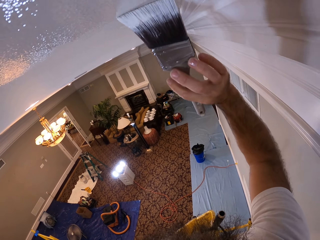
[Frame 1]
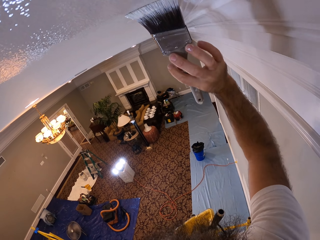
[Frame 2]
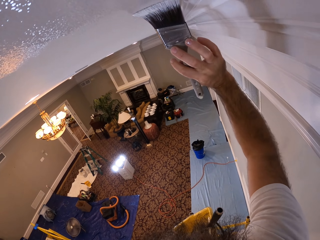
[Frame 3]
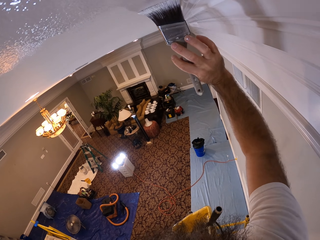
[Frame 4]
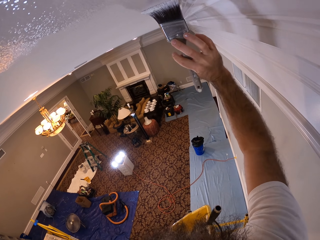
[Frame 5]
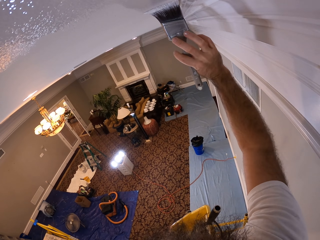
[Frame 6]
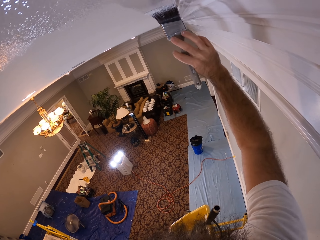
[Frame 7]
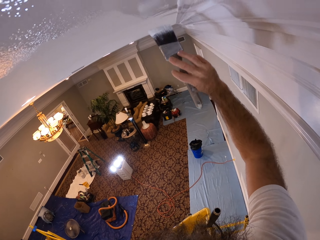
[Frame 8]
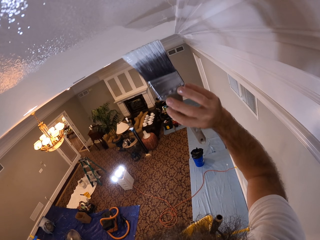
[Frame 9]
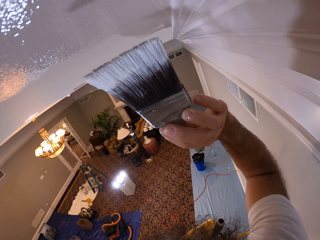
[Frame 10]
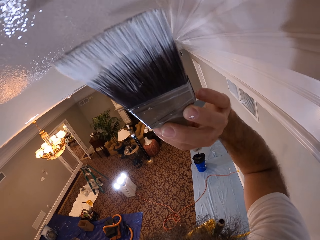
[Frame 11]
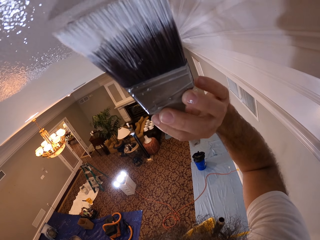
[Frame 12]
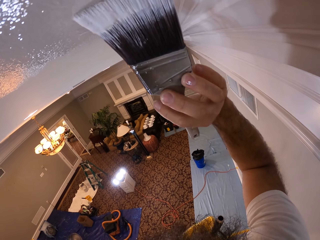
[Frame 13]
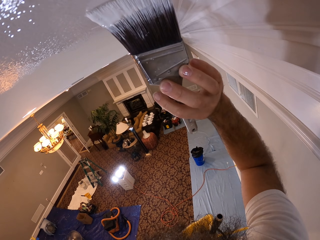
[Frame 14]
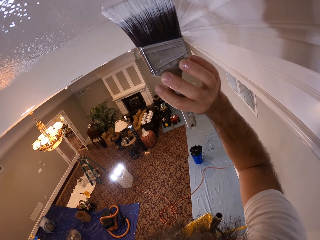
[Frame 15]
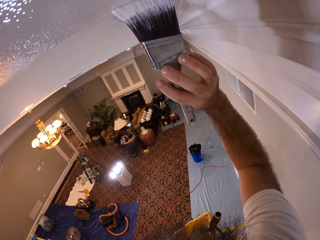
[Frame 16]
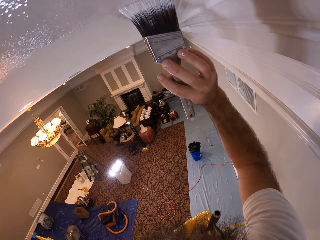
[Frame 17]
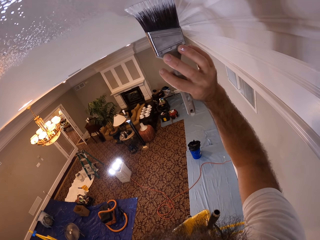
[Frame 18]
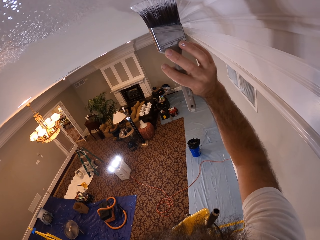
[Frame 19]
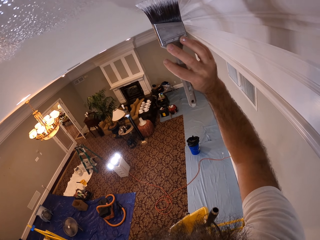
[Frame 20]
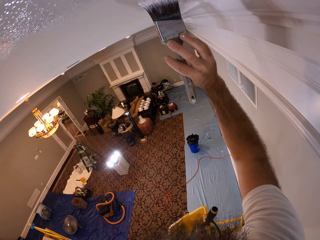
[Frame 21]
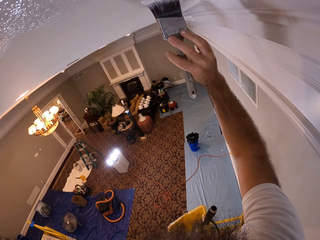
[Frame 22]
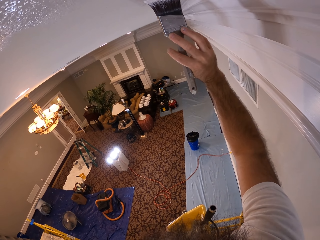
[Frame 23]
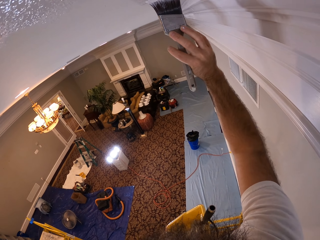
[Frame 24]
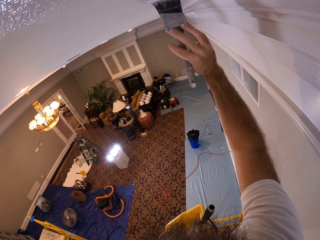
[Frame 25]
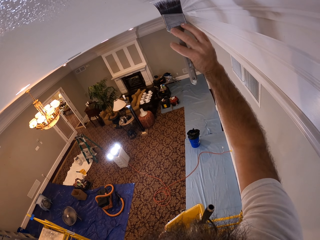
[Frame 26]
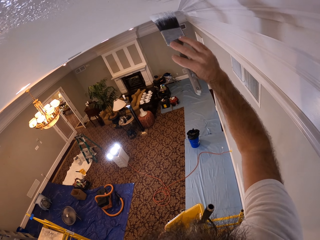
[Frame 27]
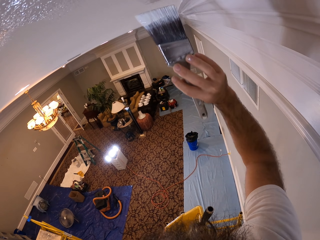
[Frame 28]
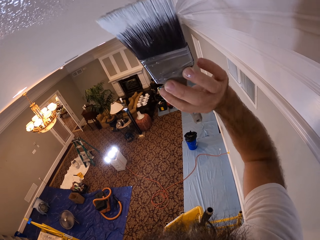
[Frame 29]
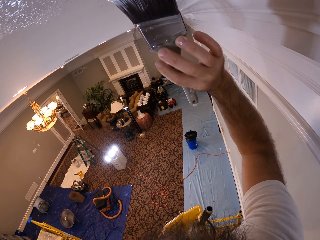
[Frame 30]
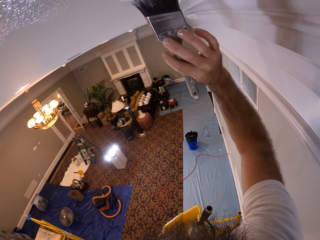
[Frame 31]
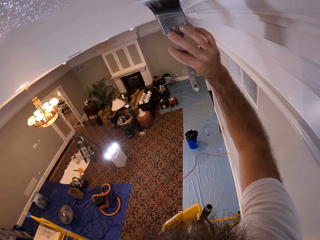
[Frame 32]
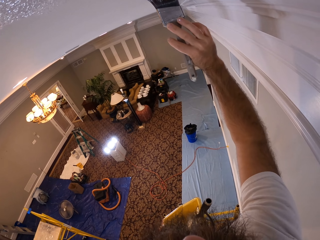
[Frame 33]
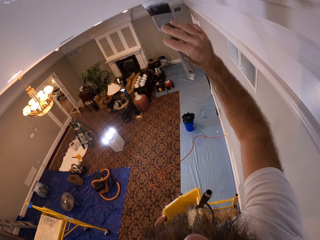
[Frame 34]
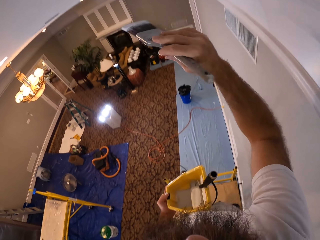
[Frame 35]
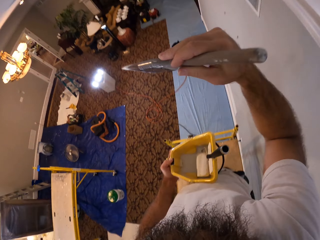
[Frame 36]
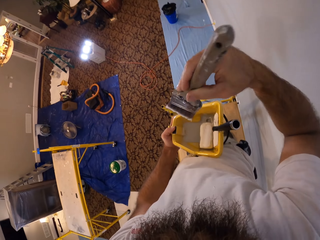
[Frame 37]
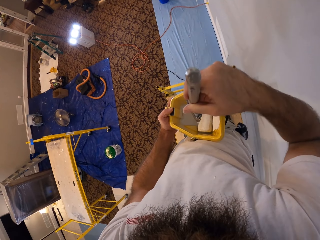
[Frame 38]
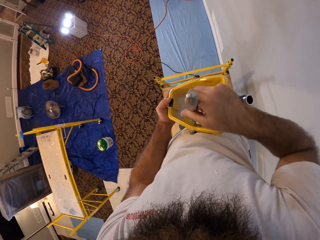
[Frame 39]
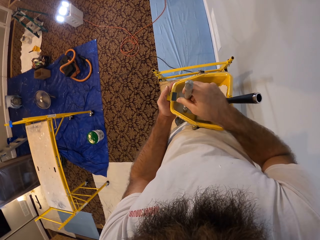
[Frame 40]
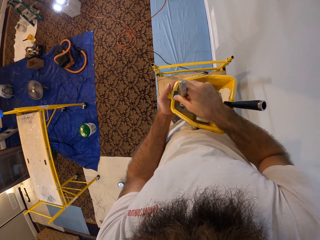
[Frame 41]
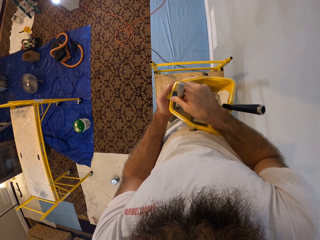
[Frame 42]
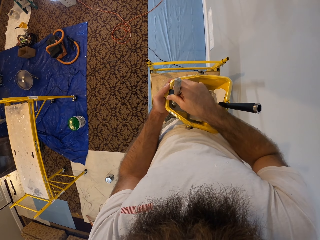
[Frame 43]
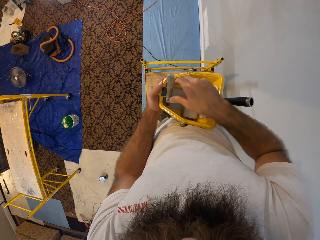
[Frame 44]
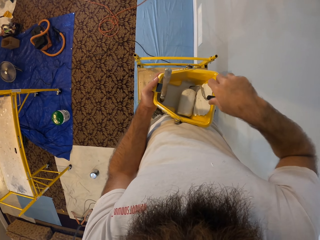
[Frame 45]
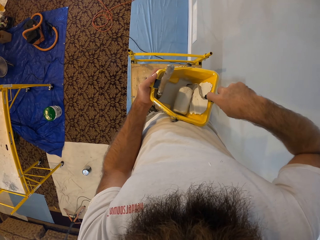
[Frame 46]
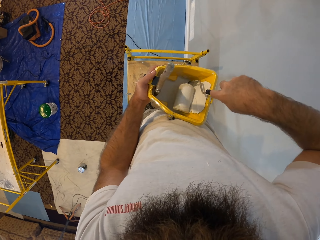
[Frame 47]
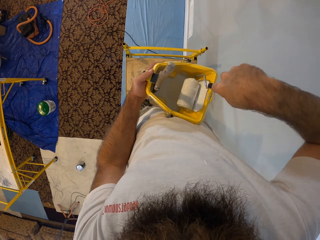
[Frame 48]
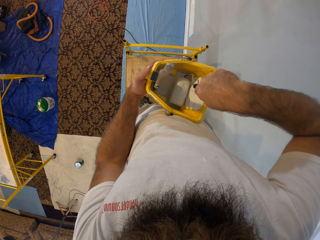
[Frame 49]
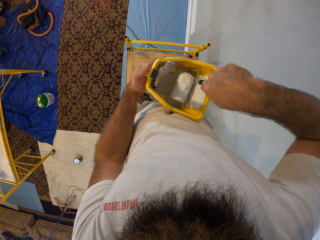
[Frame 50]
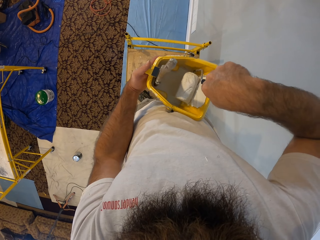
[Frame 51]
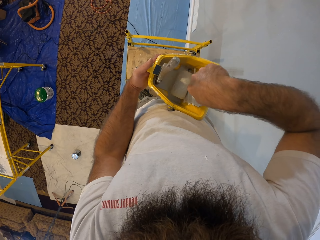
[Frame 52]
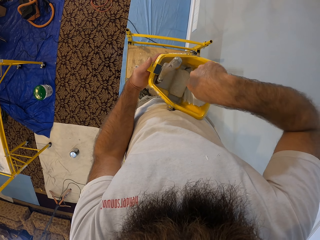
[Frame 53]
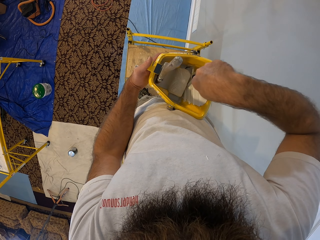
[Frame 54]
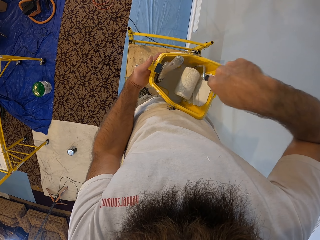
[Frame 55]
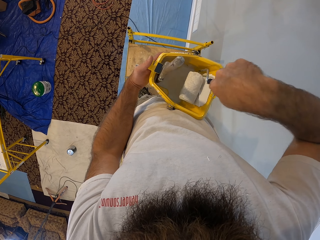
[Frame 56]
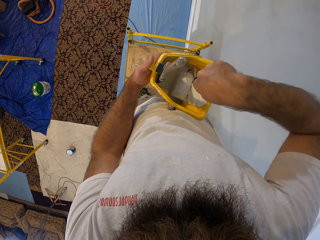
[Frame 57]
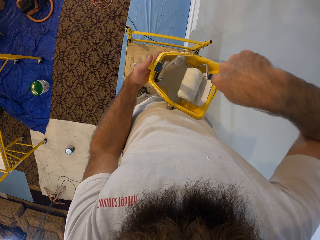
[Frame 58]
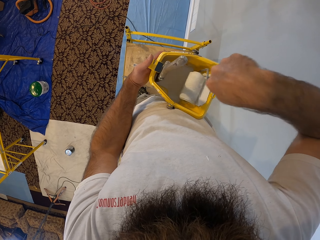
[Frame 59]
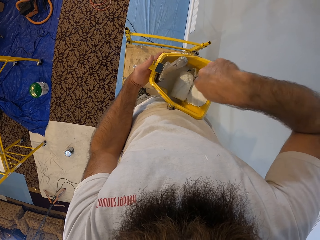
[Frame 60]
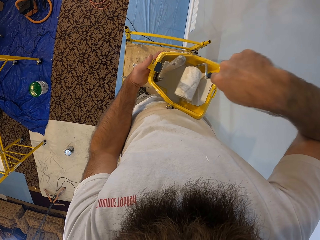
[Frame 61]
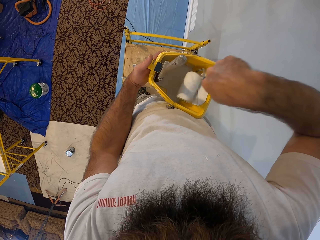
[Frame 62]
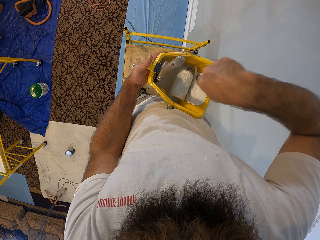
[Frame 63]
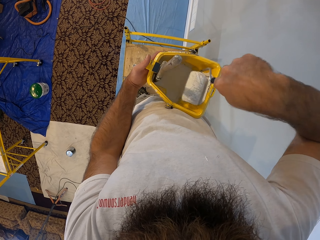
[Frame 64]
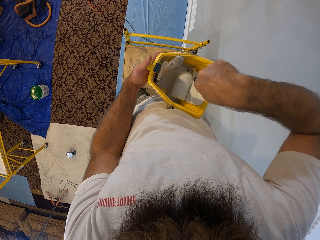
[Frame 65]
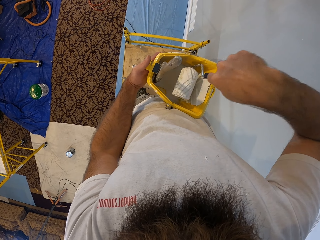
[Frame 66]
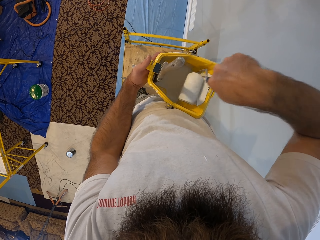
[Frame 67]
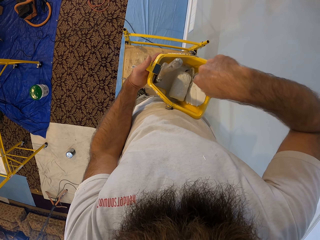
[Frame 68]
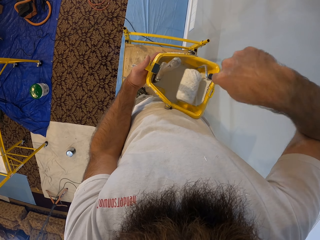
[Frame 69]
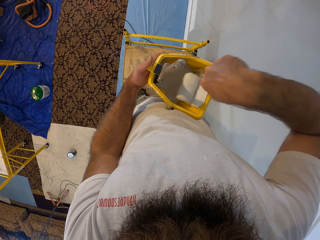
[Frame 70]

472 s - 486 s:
The camera wearer drops the paint brush into the bucket of paint with his right hand. He rubs the paint roller brush in the bucket of paint with his right hand. He picks the paint roller brush.

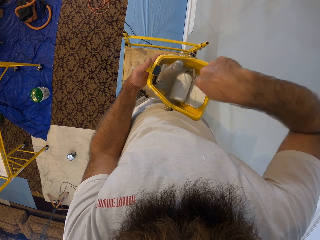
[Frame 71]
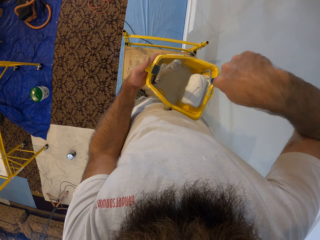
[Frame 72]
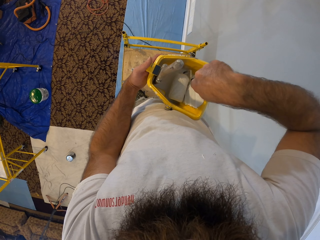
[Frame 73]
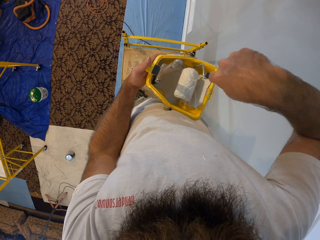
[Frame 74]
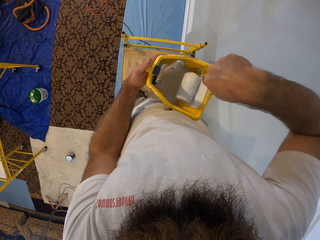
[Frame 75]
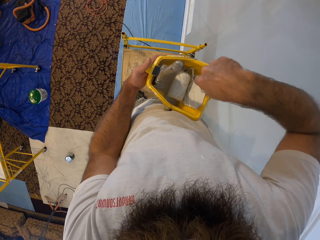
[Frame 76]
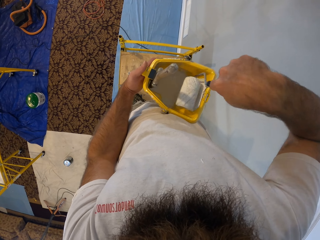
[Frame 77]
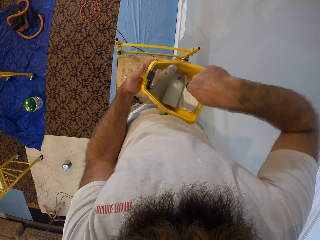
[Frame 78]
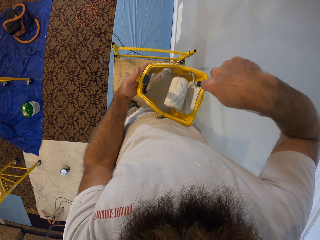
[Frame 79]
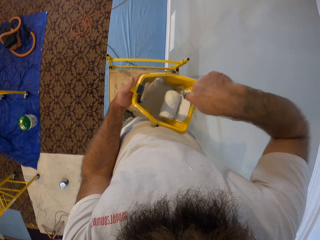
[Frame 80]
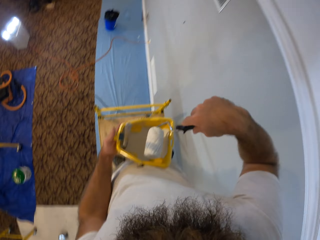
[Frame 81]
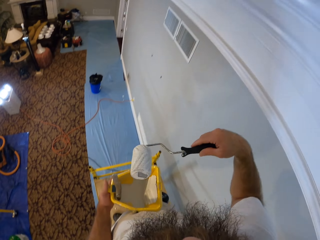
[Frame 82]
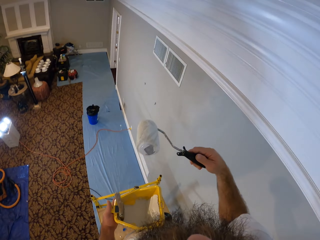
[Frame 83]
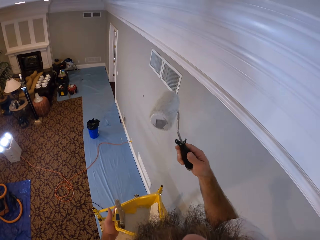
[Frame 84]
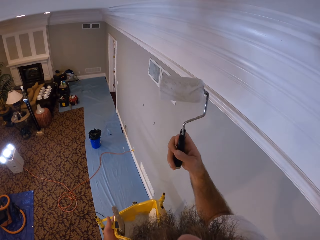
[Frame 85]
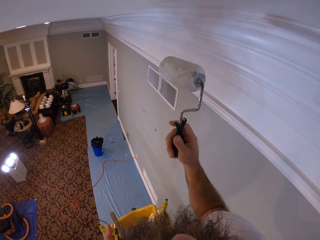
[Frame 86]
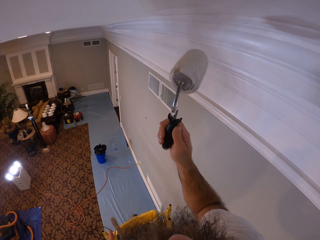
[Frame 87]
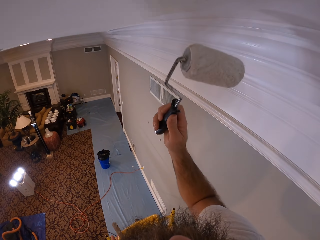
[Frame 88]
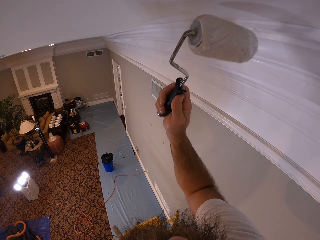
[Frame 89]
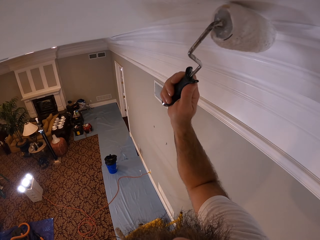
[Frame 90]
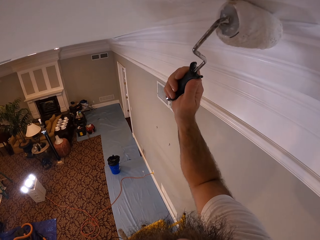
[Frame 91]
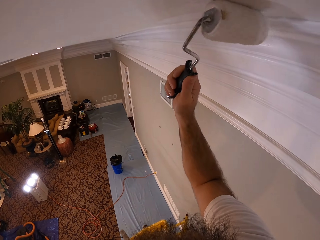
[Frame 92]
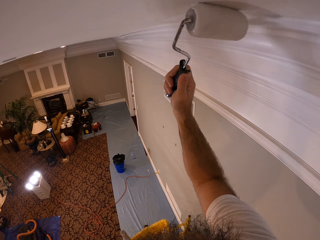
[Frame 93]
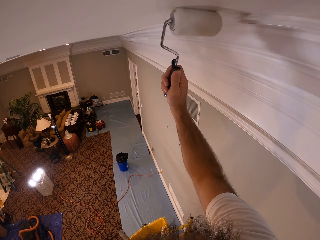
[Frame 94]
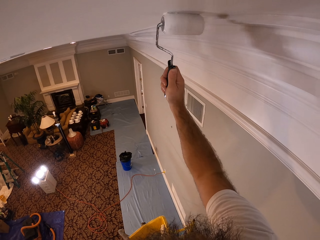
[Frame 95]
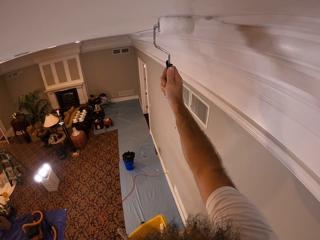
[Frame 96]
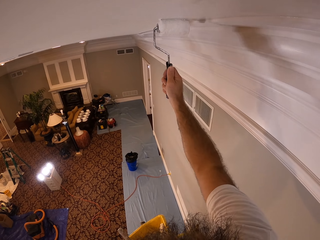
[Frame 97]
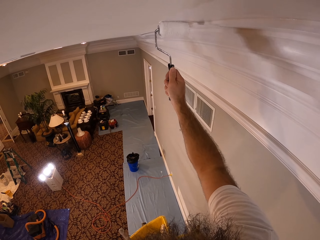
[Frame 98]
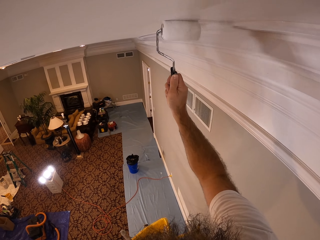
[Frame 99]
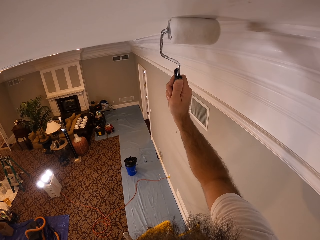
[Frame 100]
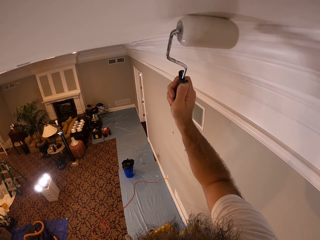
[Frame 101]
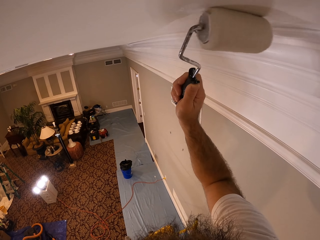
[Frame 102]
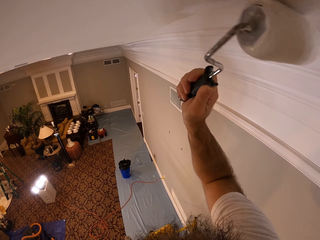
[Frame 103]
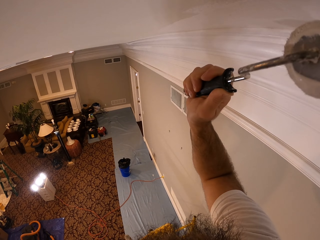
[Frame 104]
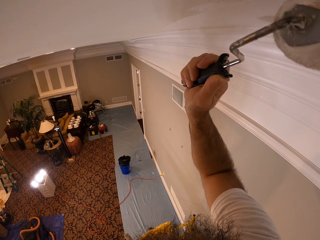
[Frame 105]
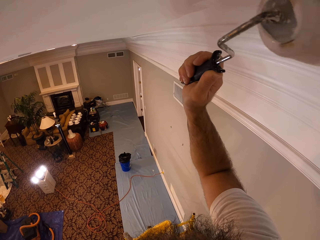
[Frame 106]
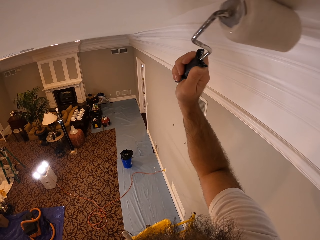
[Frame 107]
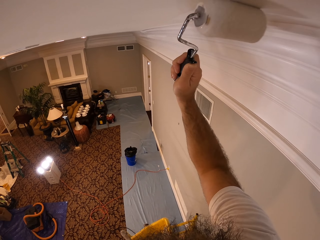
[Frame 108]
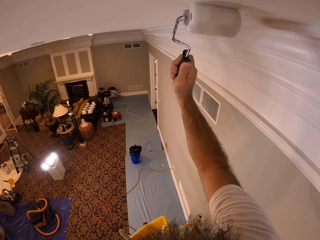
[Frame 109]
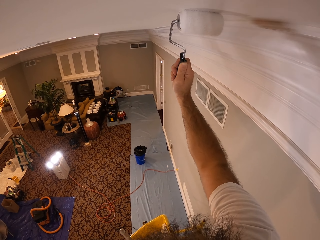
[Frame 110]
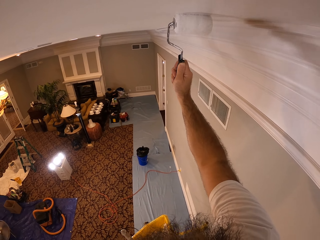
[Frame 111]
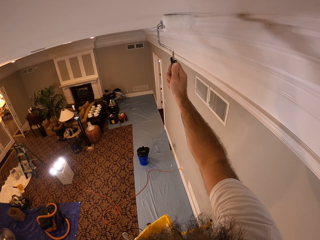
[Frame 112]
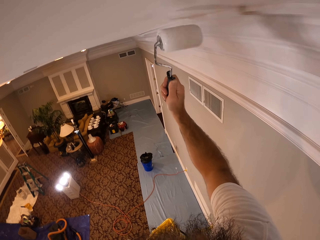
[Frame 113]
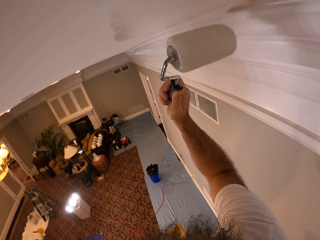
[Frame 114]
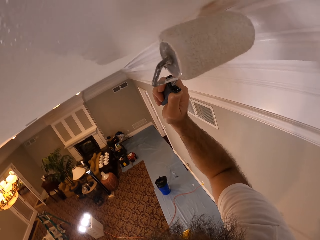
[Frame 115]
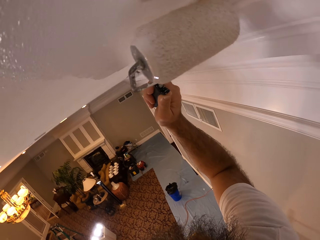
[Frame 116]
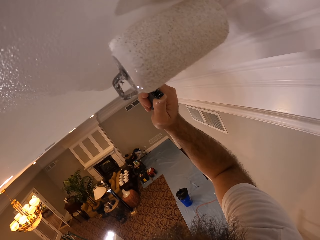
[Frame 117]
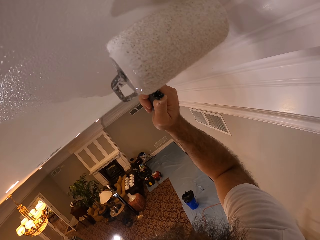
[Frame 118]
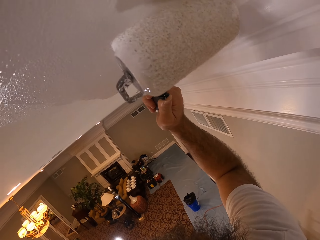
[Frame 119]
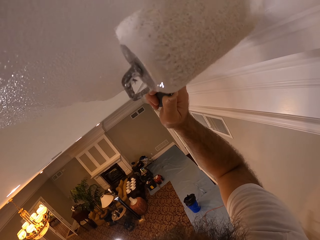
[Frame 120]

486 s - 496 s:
The camera wearer turns the roller. He paints the ceiling with the paint roller brush in his right hand.
